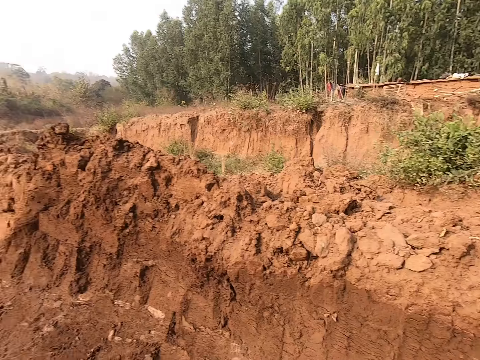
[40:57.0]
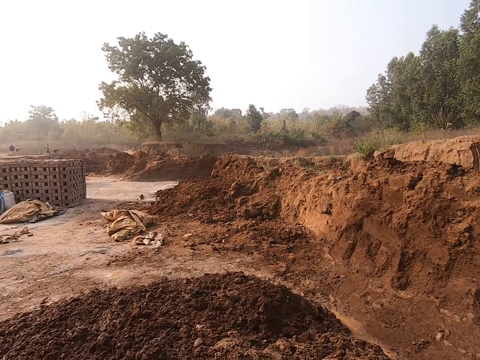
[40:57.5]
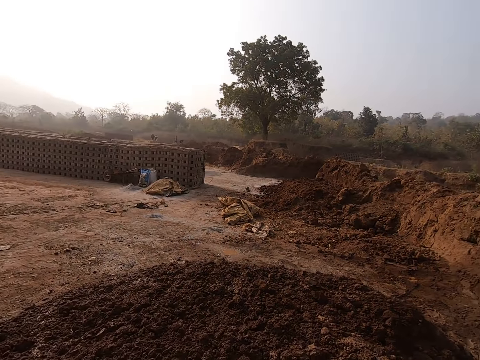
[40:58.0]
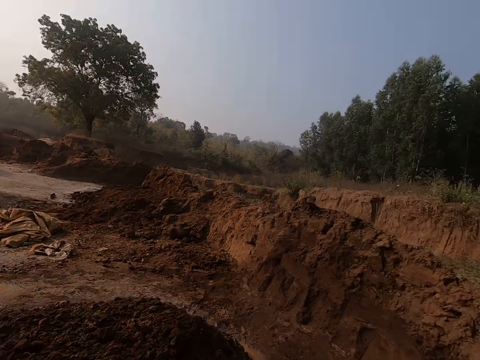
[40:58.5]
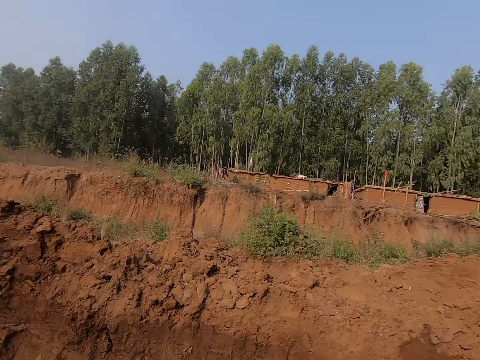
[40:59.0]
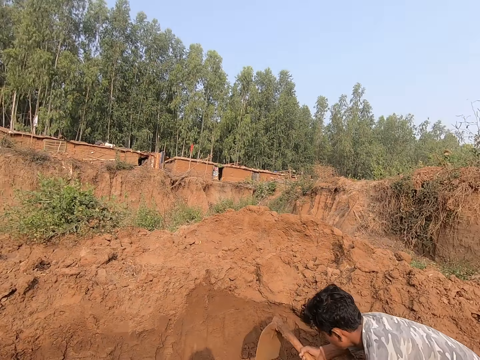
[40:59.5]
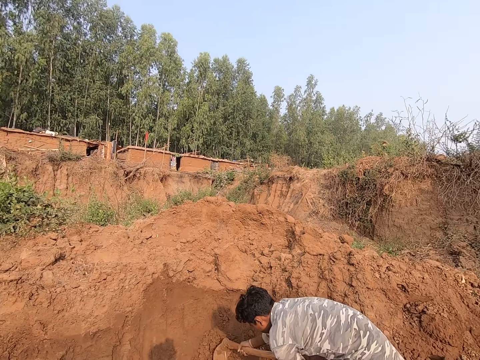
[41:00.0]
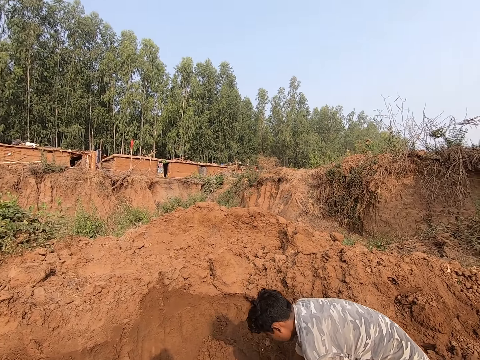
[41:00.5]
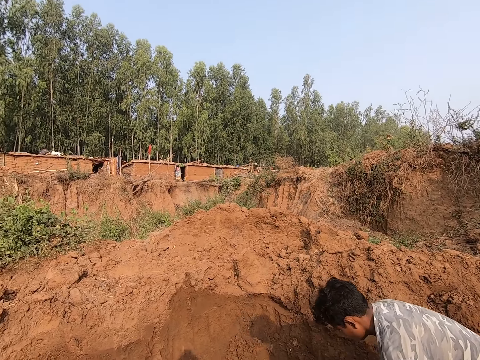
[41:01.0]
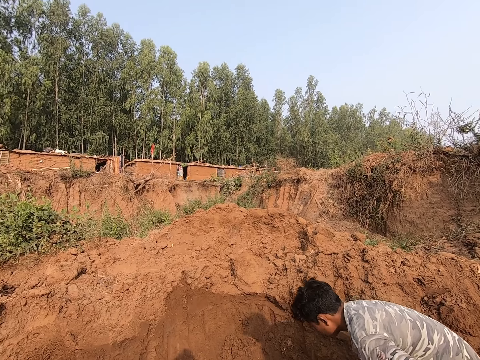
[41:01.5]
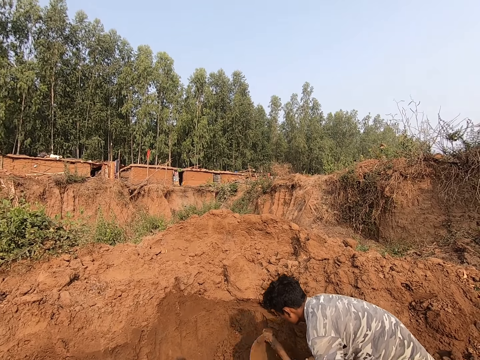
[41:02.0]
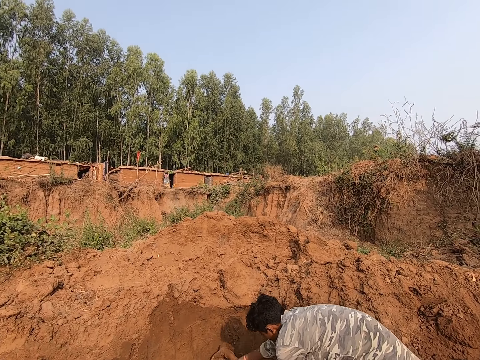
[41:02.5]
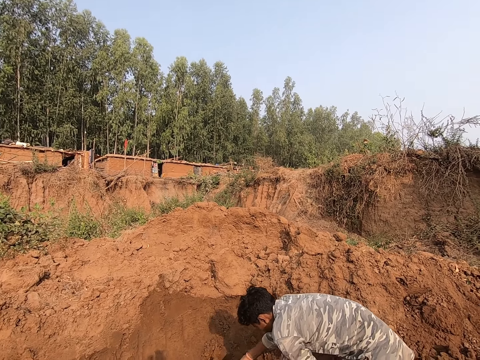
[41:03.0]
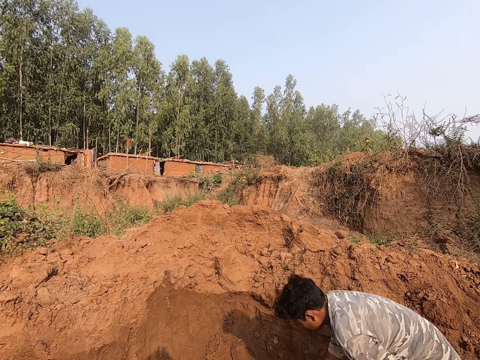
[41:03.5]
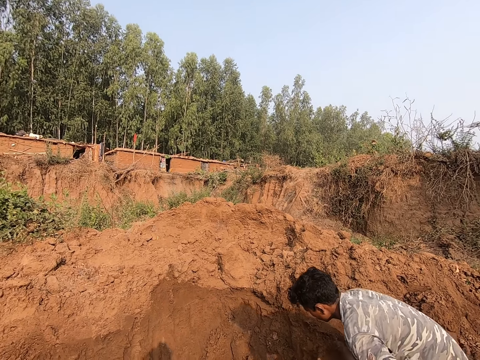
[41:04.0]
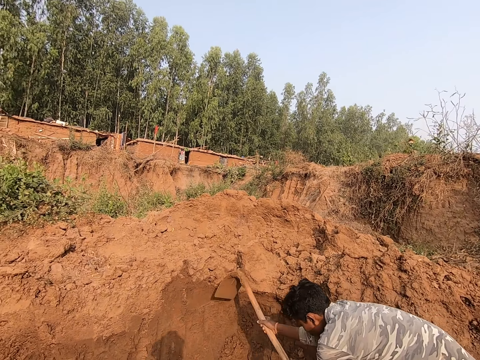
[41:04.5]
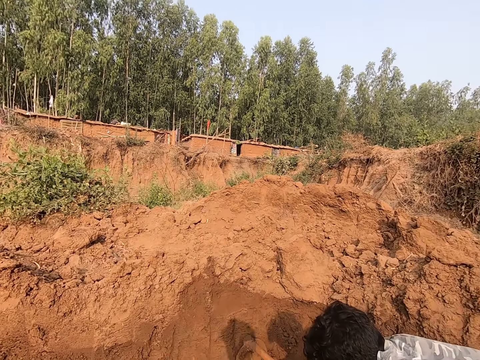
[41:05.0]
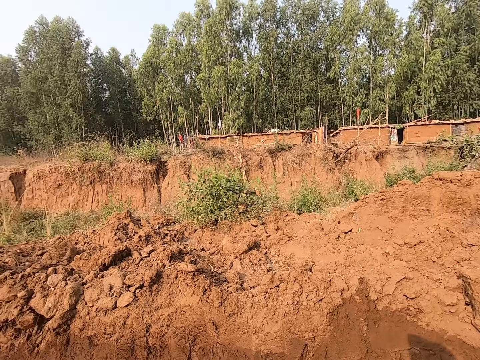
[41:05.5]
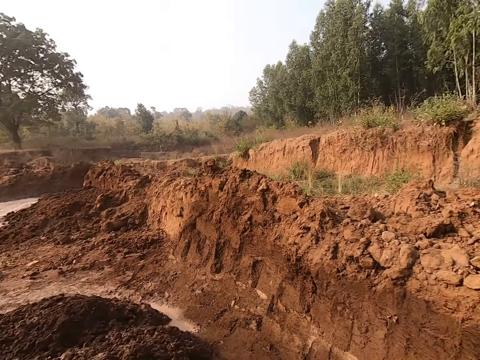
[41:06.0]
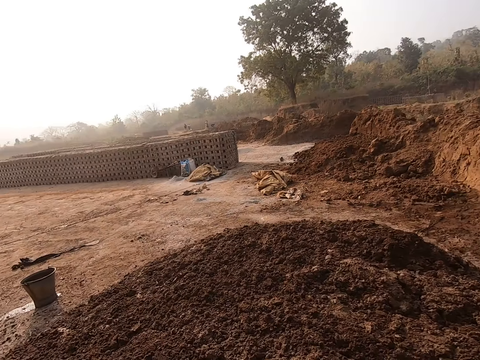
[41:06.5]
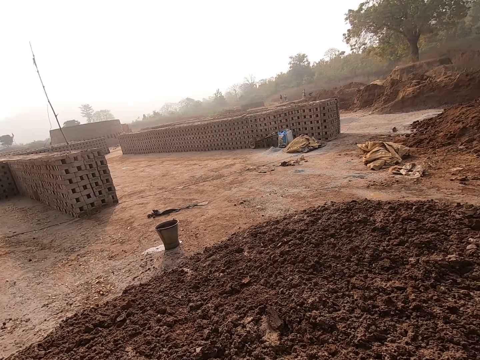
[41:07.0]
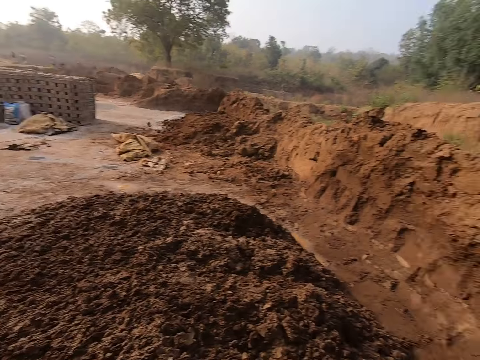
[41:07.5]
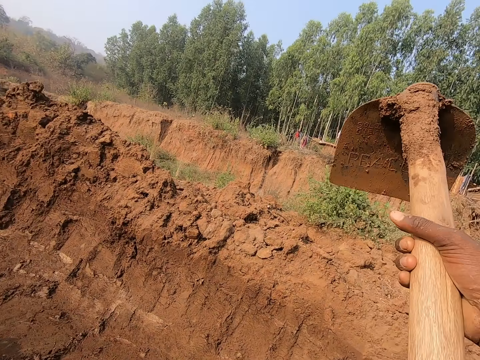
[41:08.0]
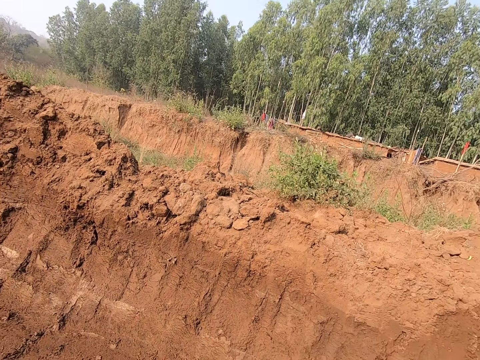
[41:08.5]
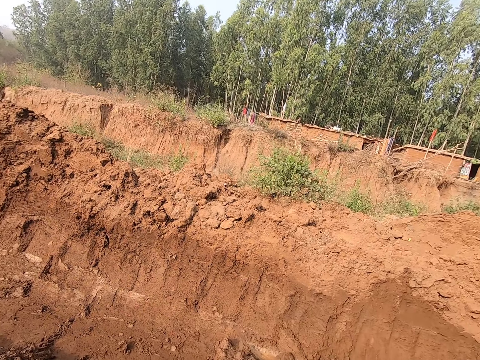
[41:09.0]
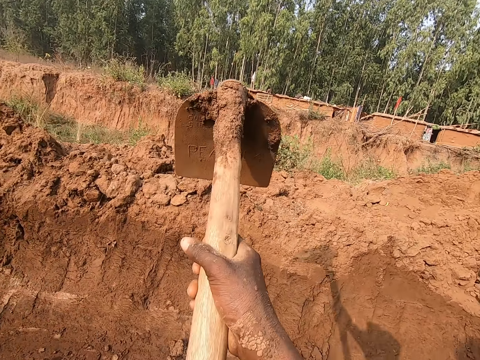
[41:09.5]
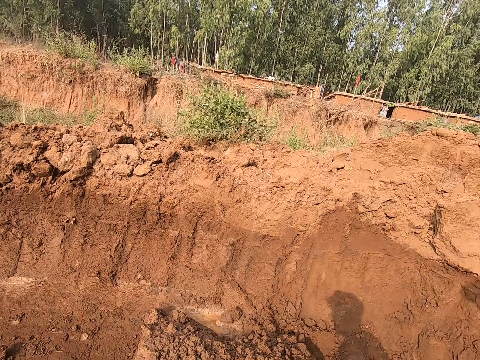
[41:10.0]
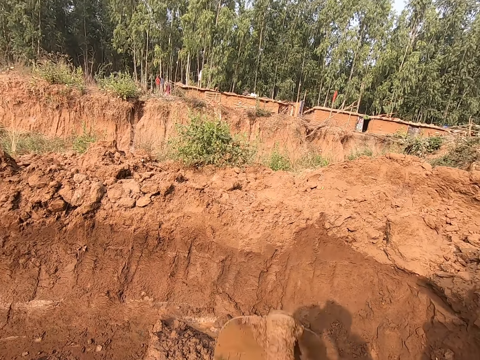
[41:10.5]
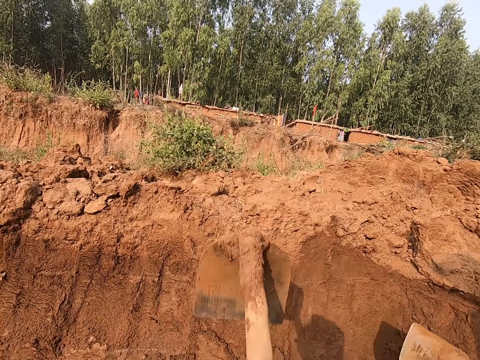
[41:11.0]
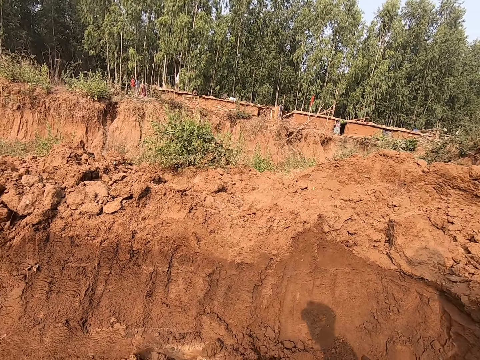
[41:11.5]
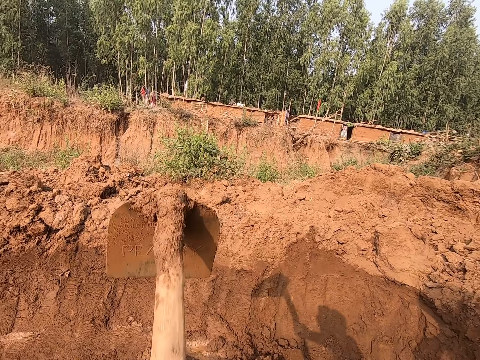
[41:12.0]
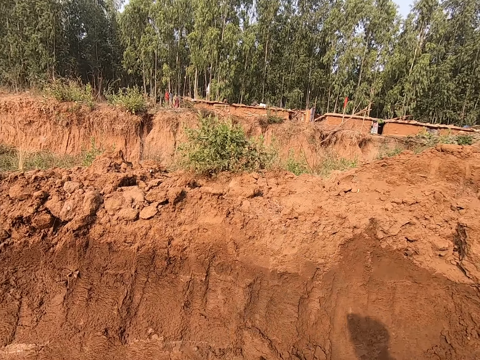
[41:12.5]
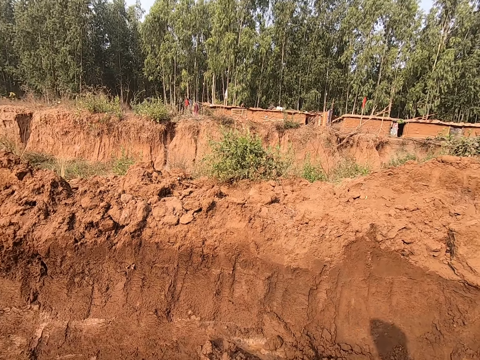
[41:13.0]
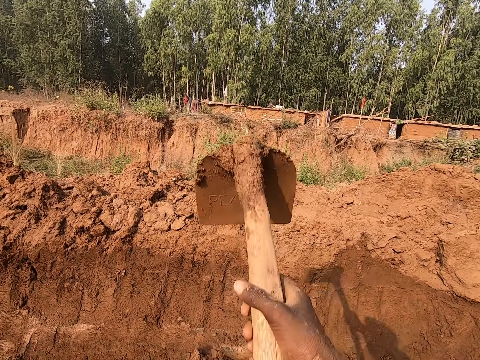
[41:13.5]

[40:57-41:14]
The camera wearer looks around the area. A man digs the ground with a hoe in both hands. The camera wearer looks at the man. They look around the area. They dig the ground with the hoe in both hands.

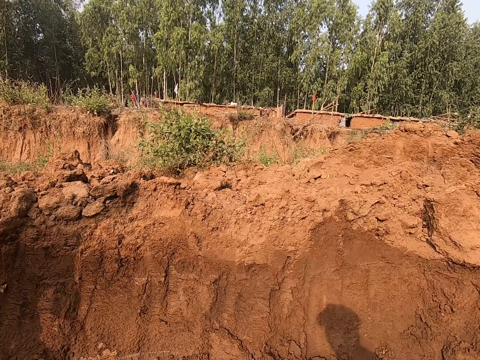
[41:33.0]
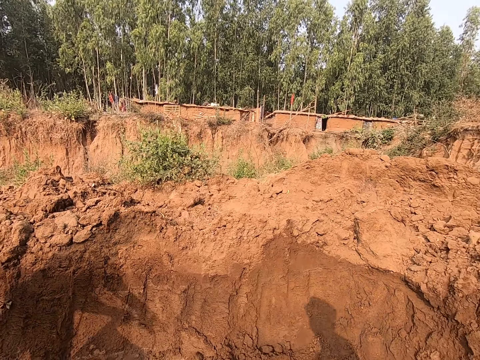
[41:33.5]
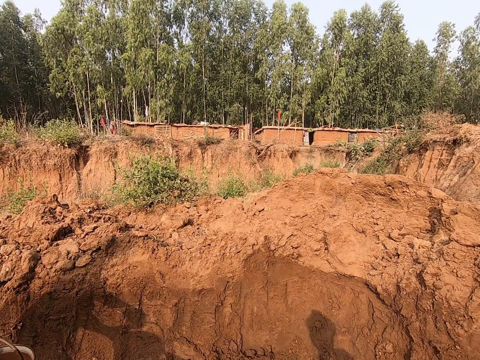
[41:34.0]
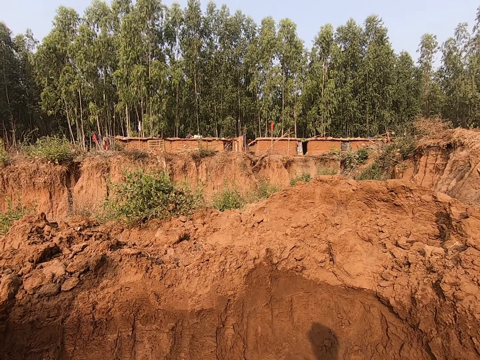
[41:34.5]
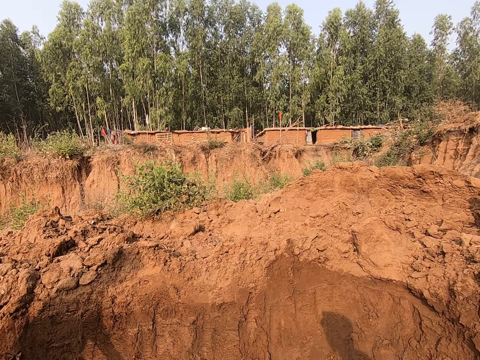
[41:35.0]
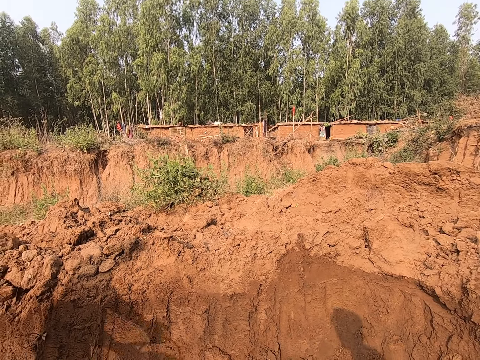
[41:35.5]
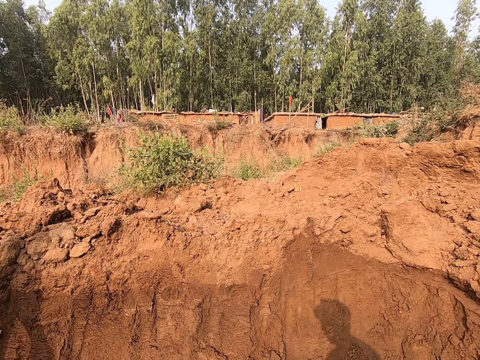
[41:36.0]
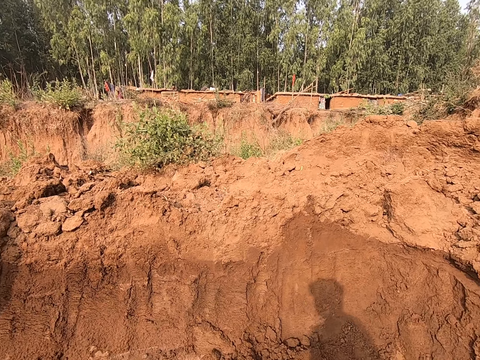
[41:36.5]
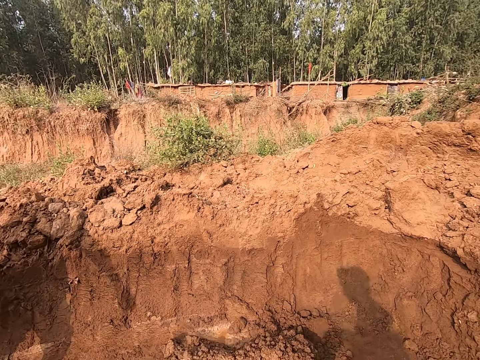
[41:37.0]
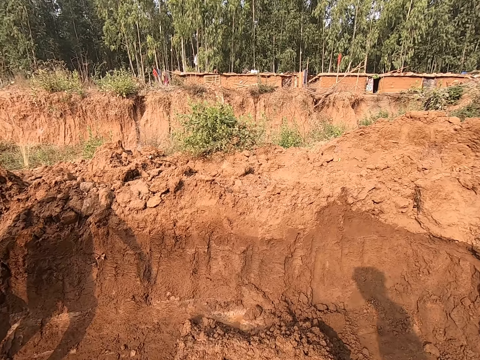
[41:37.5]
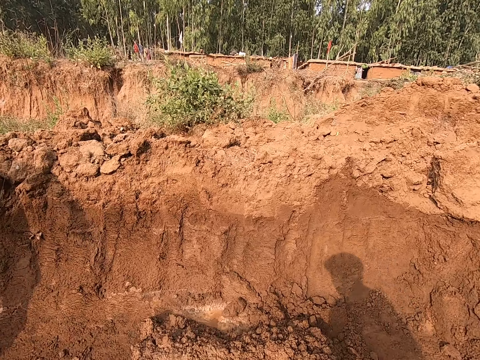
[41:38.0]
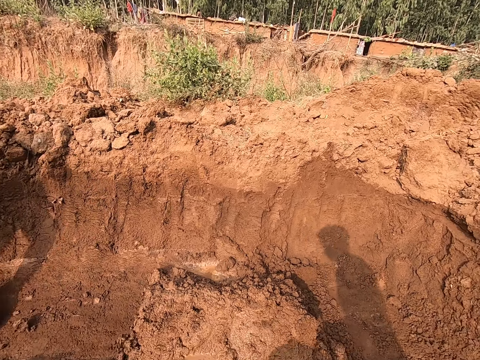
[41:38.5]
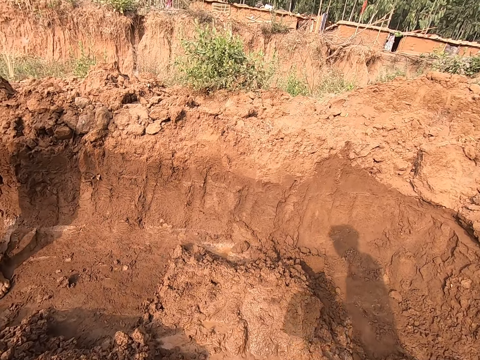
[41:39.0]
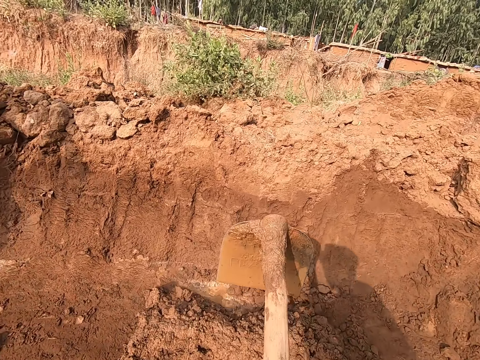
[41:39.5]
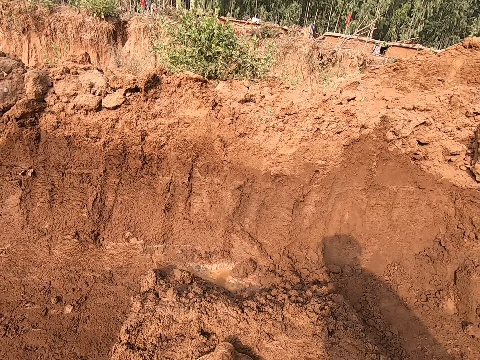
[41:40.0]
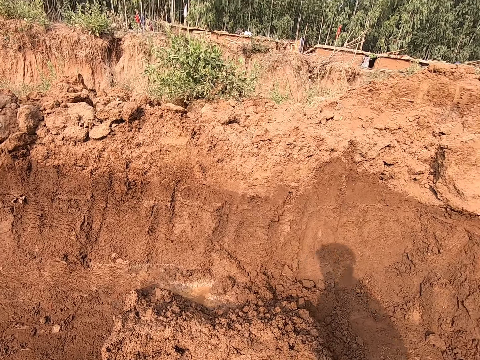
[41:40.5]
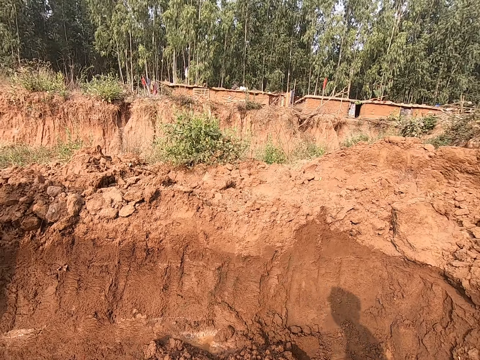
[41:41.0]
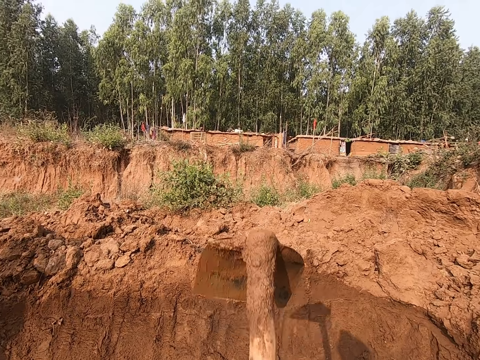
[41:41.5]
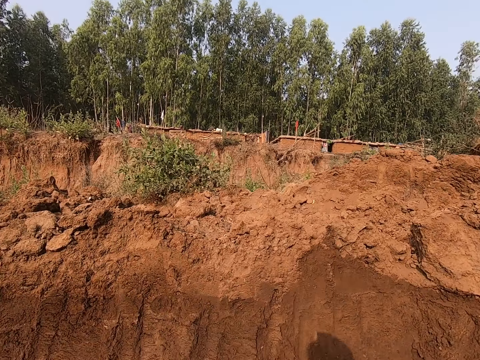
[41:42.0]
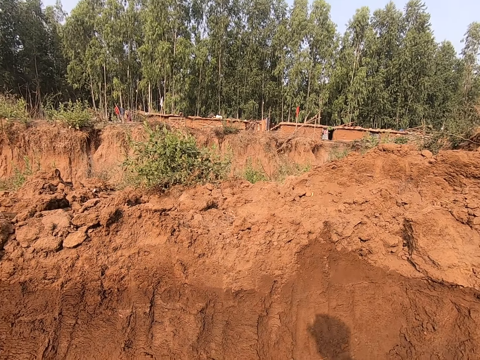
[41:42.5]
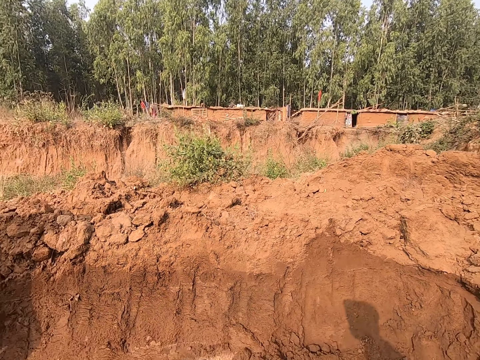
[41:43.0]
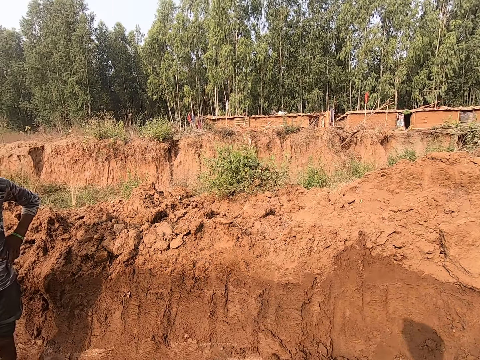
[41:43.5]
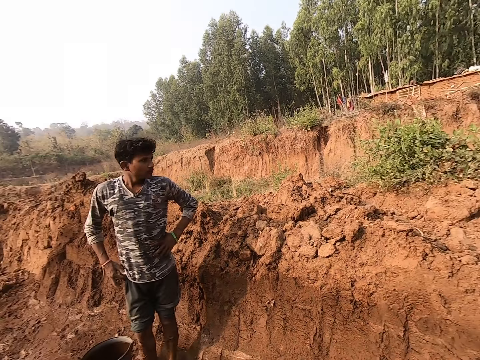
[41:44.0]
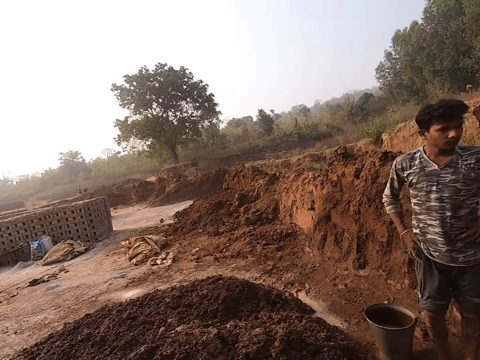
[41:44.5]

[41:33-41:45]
The camera wearer pours water on the soil. They dig on the ground with a hoe.
